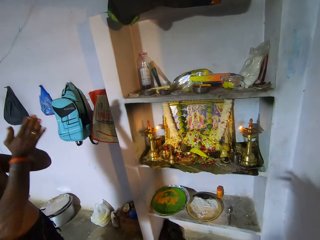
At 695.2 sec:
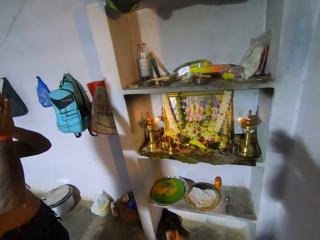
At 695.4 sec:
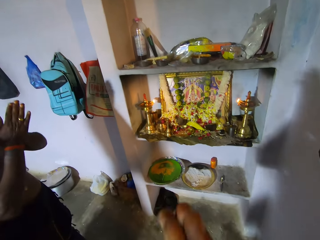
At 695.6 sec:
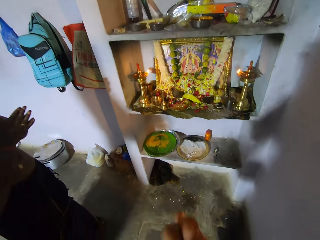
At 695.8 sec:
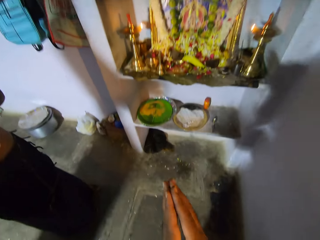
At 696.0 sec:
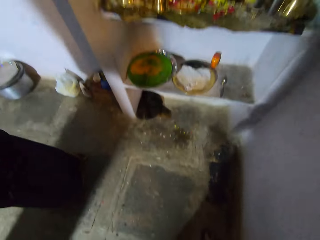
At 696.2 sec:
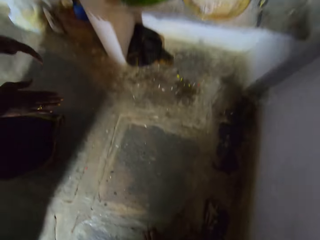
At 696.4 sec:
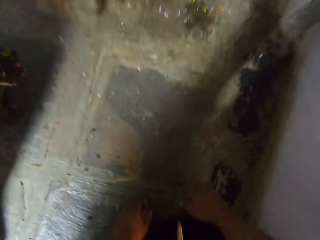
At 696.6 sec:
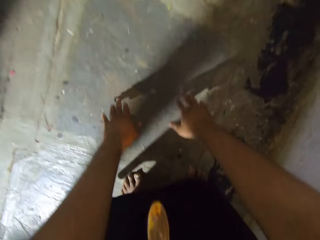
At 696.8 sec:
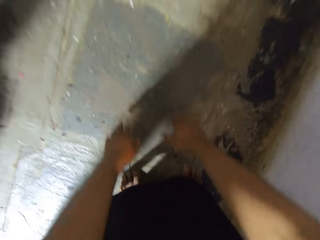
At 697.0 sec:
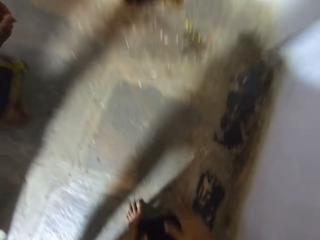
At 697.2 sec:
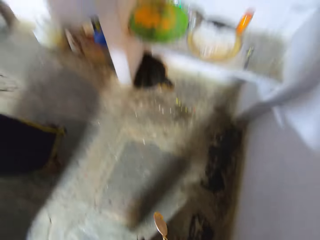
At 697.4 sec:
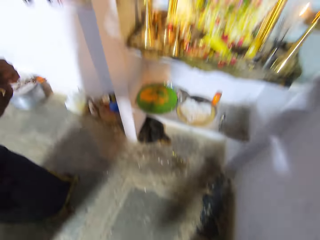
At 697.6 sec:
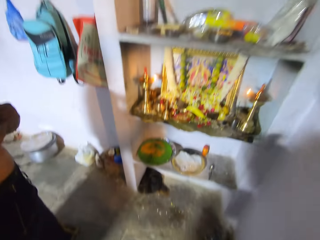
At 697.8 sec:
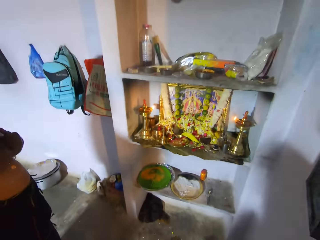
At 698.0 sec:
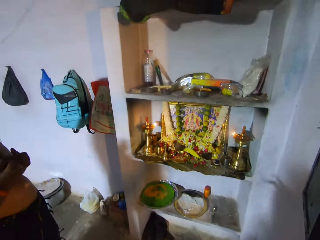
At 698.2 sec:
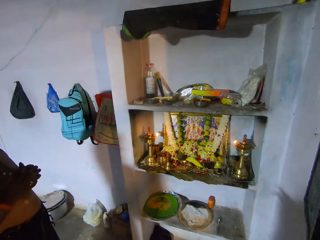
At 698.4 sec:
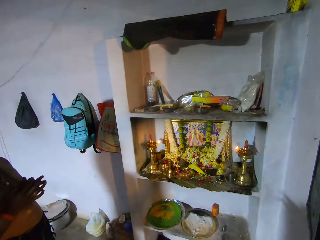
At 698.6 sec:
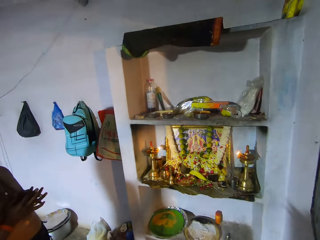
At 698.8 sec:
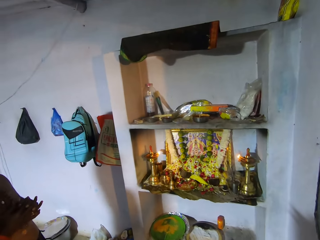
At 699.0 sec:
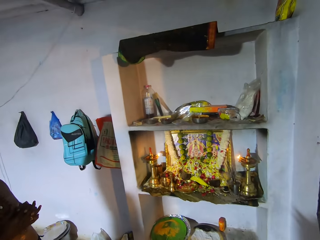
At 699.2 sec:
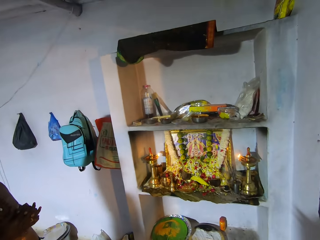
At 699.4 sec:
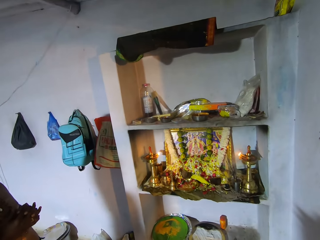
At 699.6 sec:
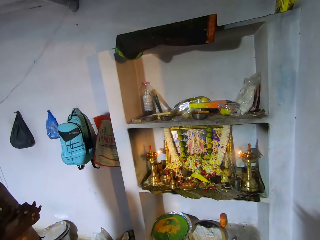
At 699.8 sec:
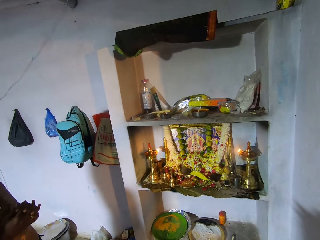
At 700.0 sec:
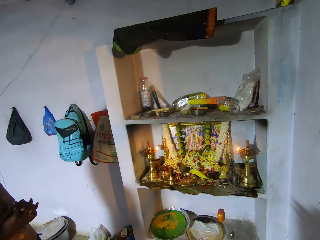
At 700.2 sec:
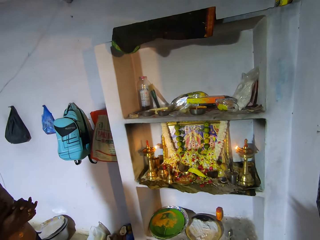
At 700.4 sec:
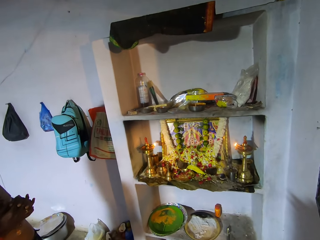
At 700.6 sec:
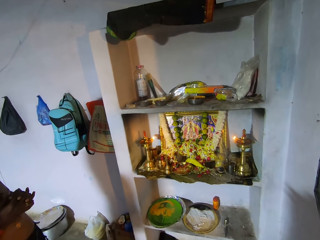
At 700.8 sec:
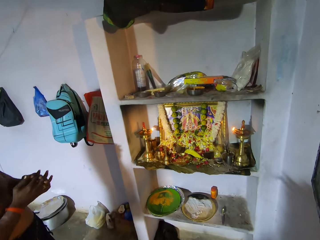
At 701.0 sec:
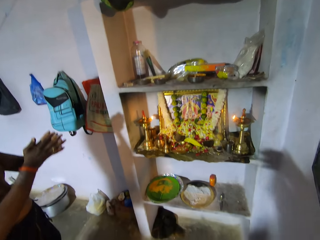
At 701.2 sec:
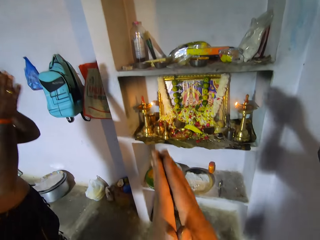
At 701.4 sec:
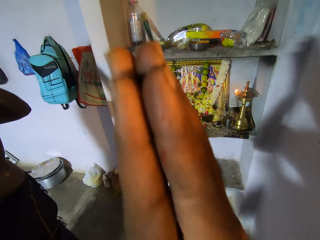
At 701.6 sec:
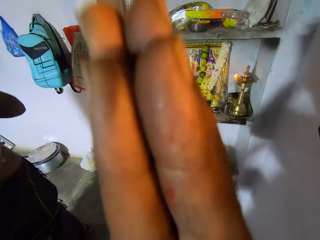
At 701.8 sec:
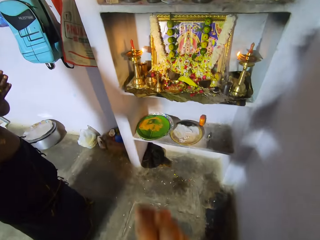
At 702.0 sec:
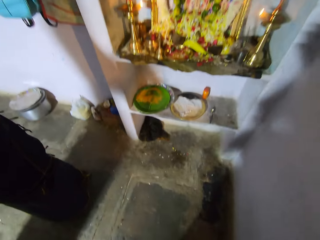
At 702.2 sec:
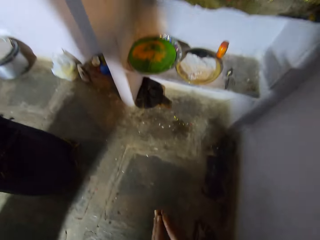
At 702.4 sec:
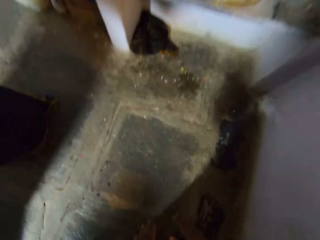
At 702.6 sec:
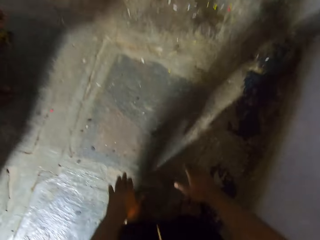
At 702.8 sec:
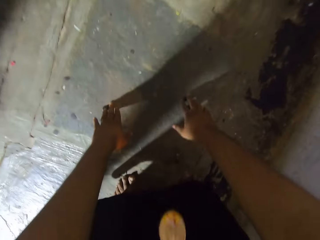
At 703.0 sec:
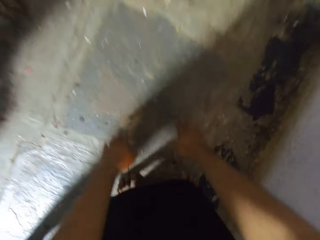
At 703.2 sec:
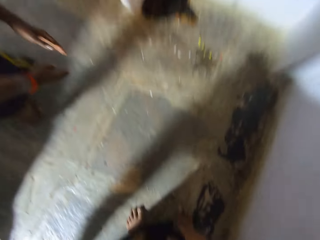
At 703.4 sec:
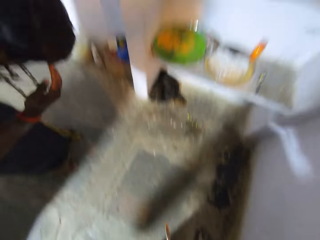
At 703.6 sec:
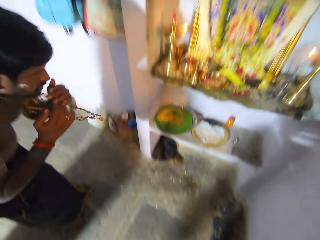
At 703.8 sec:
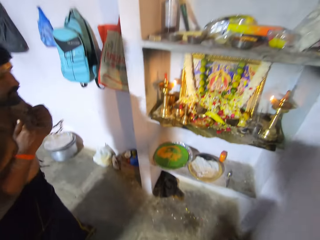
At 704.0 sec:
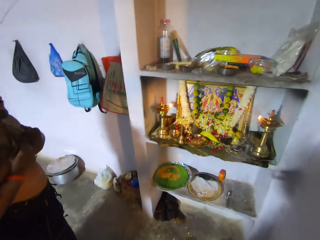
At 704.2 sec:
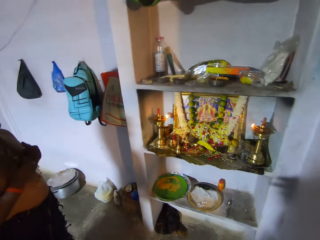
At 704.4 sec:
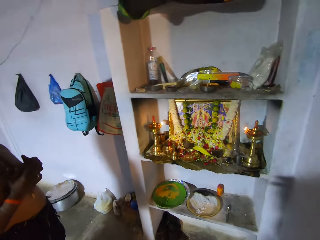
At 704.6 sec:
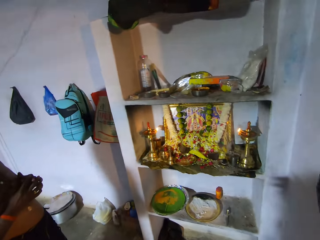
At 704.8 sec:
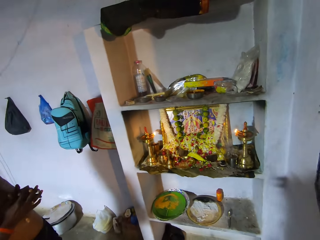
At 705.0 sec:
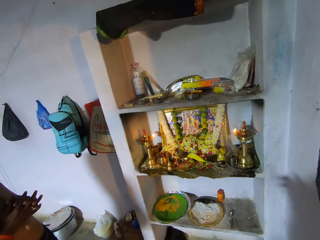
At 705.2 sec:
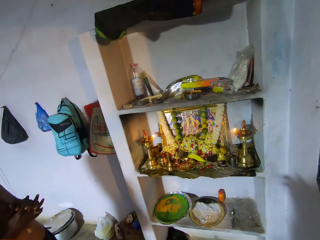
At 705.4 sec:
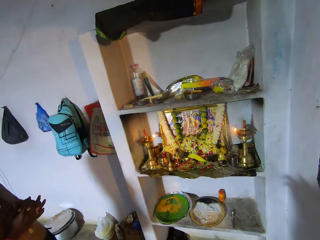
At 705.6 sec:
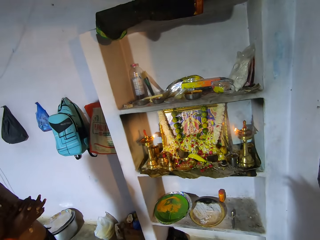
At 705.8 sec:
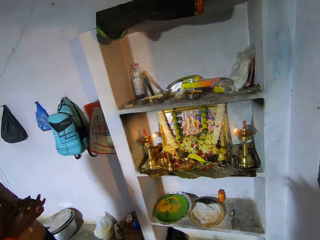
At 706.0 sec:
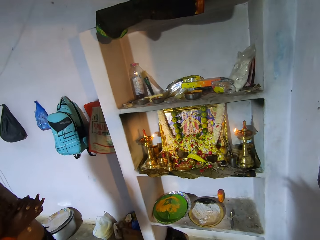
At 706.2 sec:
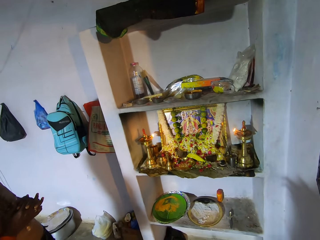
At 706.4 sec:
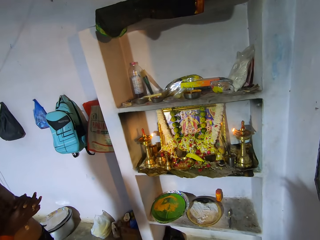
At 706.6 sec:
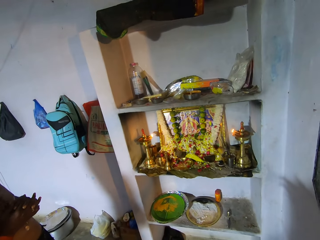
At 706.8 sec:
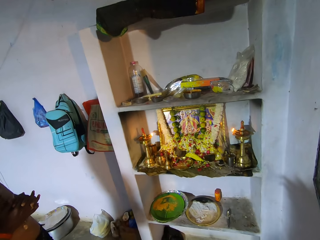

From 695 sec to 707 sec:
The camera wearer raises hands up, touches down, rises up and prays. They raise hands up, touch down and rise up.

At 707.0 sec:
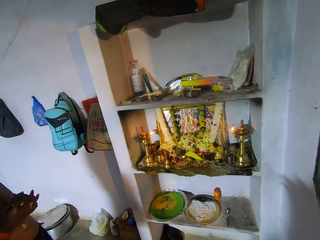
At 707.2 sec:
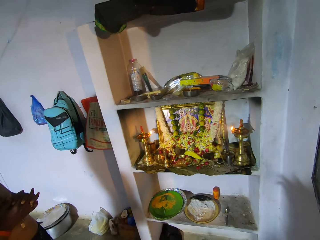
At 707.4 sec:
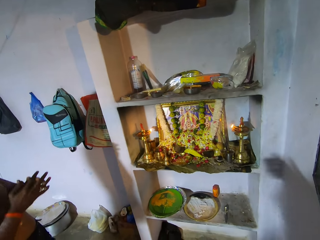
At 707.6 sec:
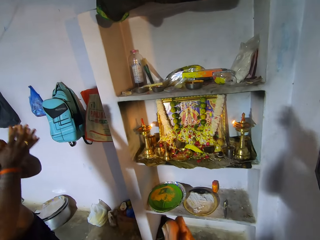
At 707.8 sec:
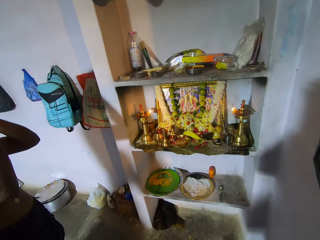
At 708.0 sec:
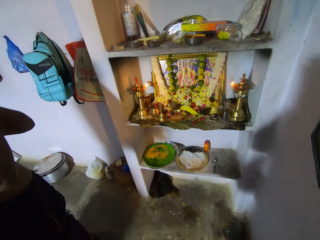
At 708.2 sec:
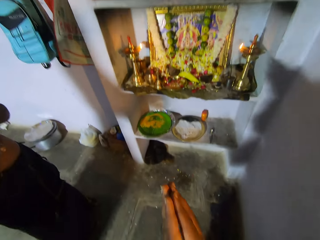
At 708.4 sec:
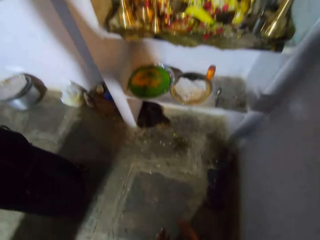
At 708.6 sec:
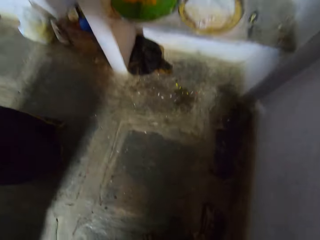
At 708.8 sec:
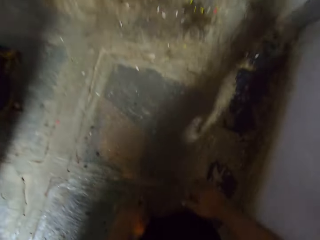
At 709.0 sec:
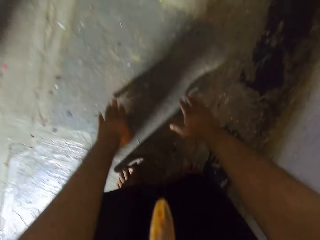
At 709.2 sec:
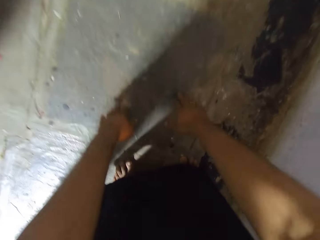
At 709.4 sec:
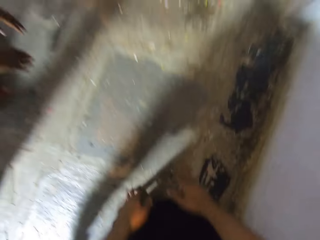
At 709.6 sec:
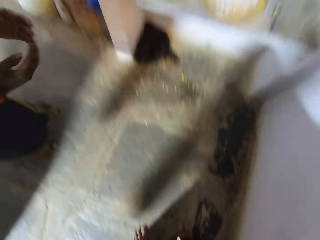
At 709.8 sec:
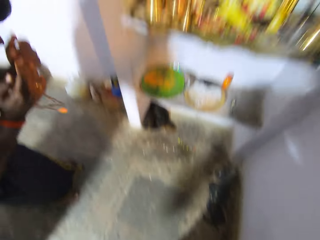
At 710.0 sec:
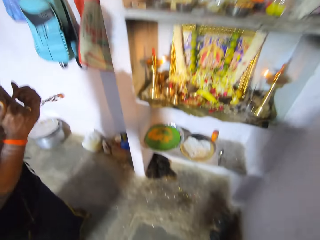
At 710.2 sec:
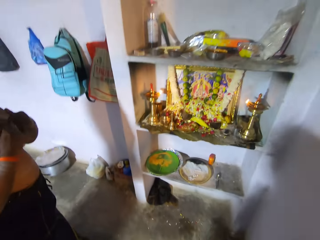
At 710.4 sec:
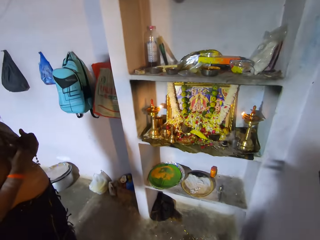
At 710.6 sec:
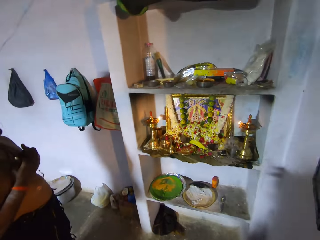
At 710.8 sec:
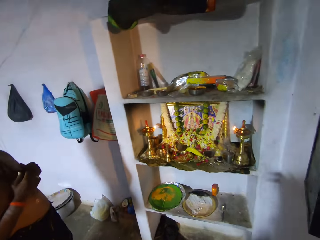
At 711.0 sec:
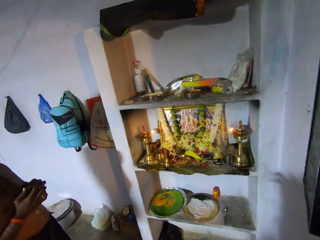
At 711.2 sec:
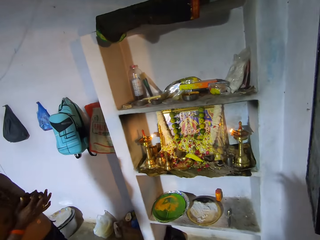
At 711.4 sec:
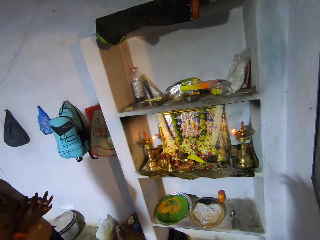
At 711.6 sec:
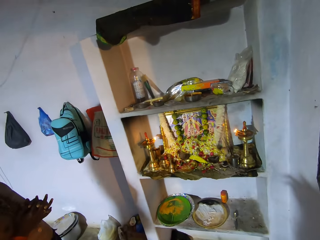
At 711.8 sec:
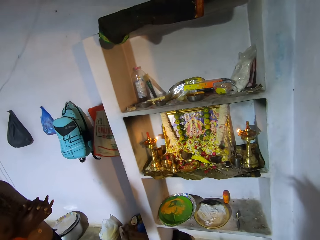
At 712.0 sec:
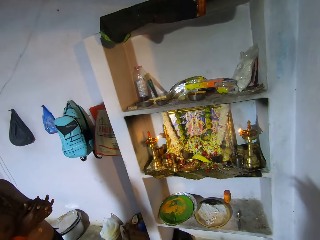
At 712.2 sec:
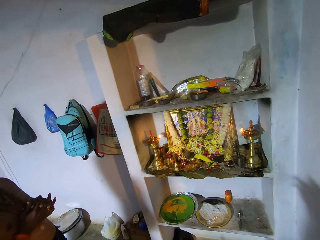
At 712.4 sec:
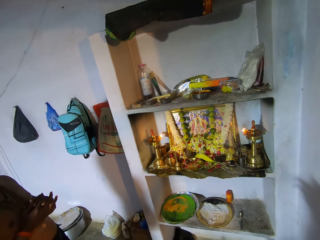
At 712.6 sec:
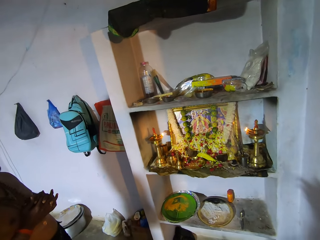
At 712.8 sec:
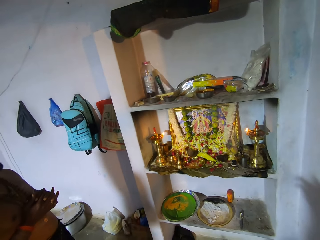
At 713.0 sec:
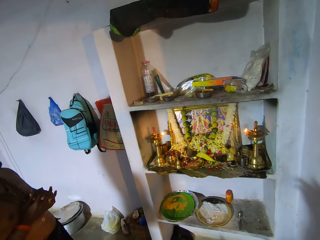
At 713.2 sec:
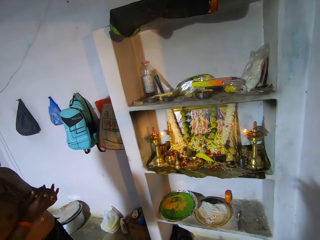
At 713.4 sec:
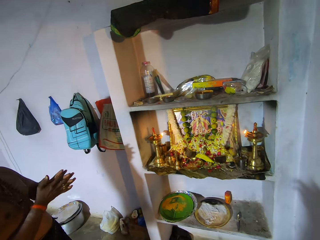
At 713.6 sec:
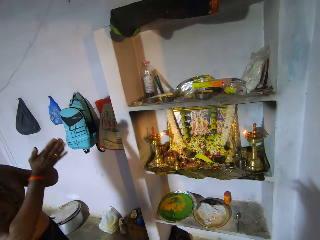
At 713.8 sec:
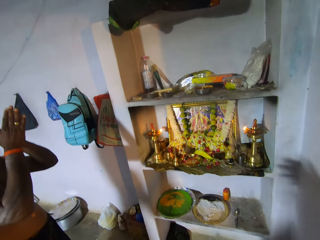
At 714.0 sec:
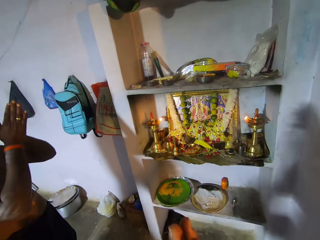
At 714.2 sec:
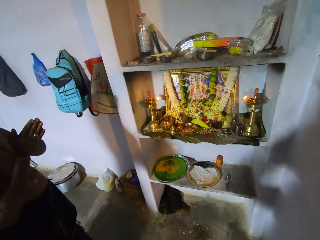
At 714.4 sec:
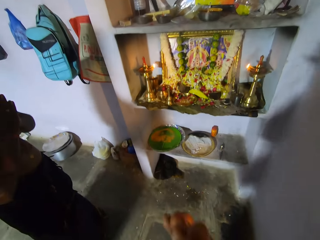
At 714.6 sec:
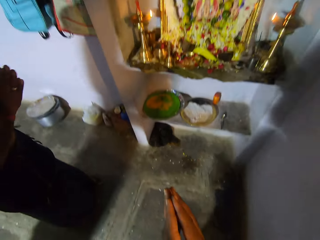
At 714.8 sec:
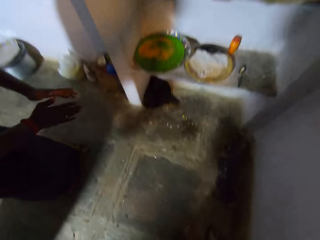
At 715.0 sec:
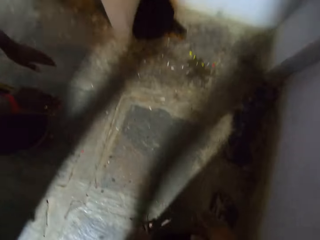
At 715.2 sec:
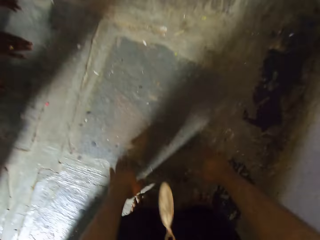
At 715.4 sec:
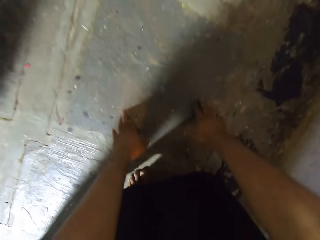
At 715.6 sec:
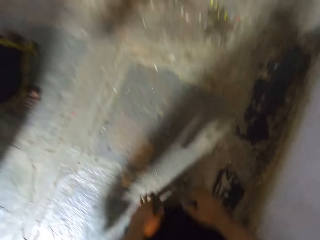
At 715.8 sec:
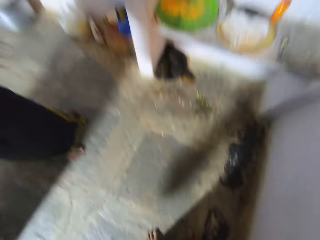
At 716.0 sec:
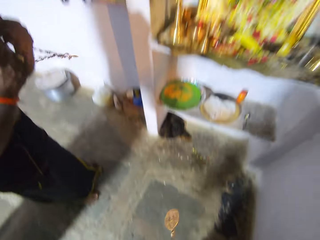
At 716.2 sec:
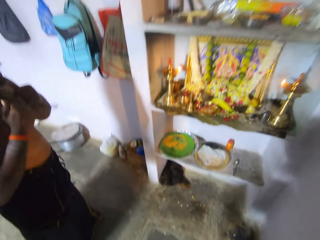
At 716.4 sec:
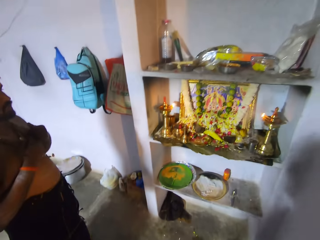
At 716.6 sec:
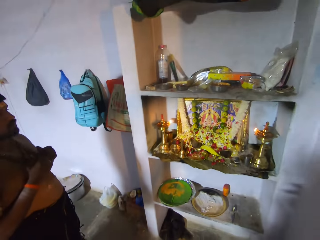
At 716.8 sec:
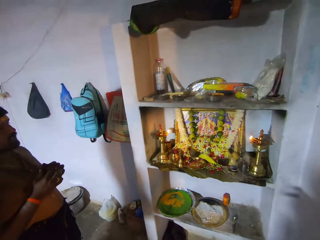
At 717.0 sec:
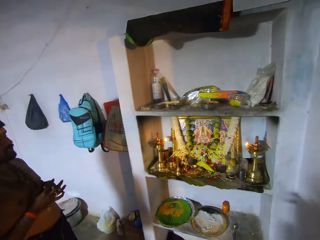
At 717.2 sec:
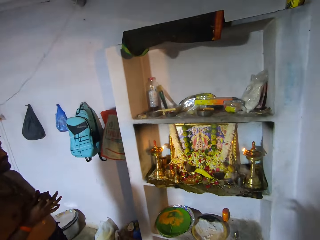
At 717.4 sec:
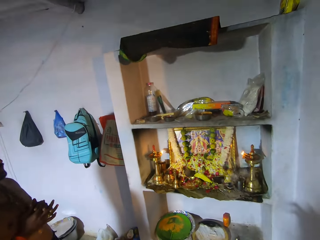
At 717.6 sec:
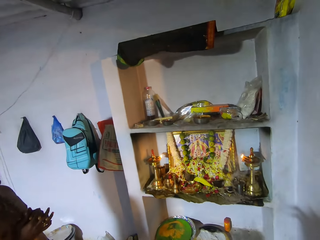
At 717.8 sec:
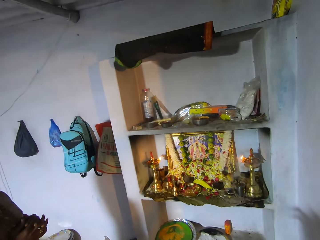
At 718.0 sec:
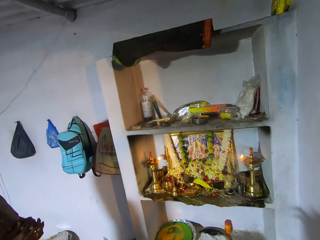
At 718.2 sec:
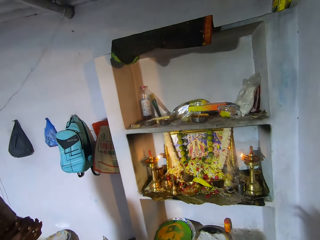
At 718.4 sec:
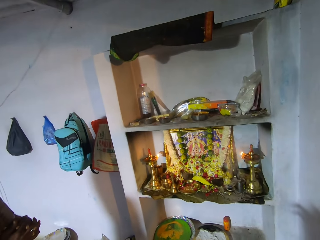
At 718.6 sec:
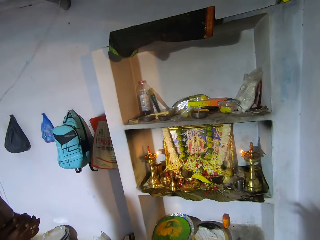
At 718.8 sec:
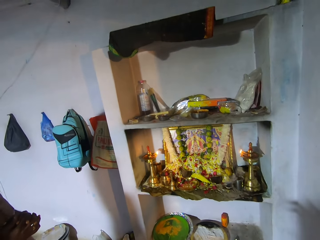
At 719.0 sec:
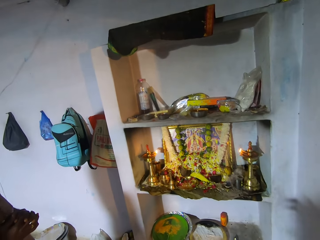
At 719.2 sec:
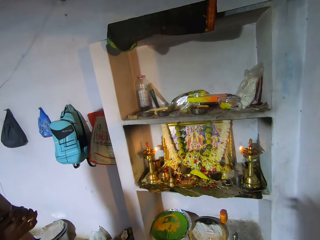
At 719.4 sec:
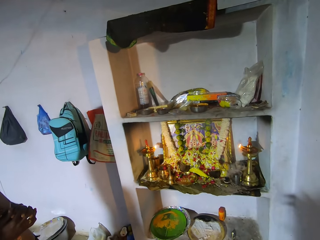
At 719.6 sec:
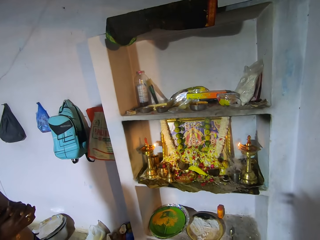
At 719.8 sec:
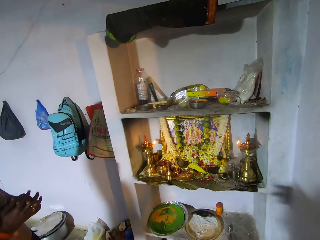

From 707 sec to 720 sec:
The camera wearer bends down, touches down, rises up and prays. They touch down. They pray.
